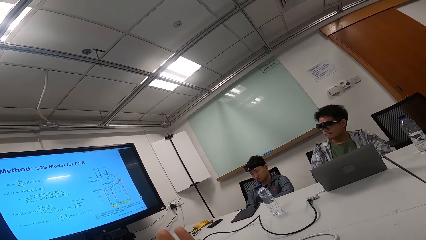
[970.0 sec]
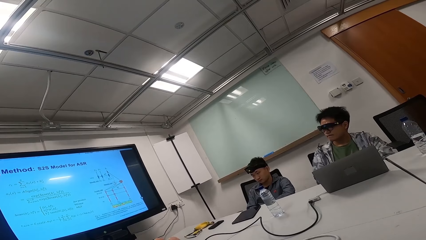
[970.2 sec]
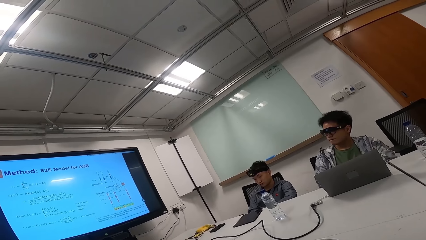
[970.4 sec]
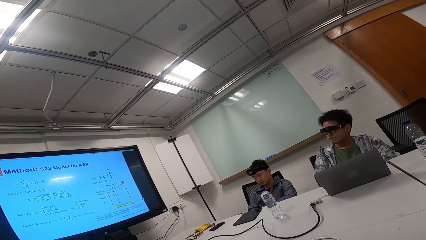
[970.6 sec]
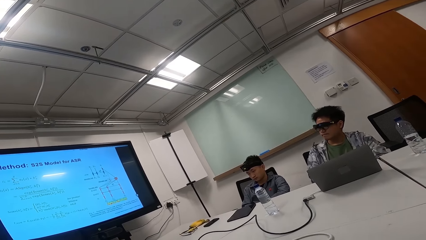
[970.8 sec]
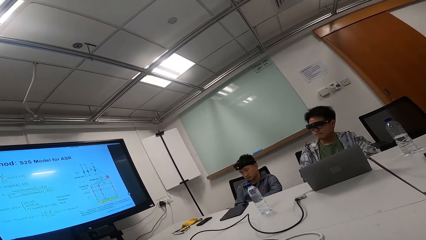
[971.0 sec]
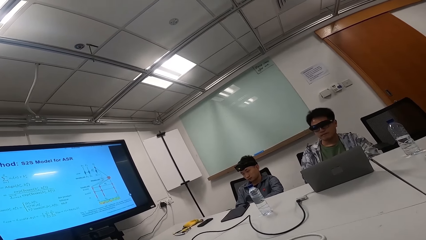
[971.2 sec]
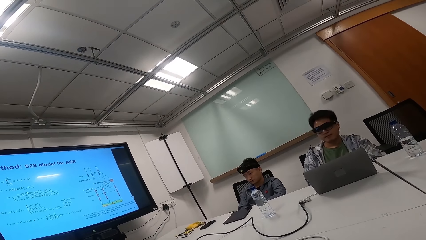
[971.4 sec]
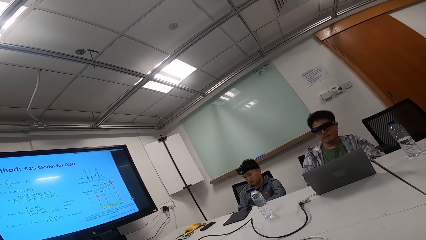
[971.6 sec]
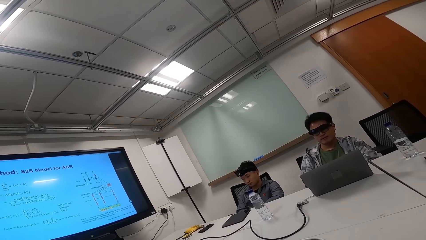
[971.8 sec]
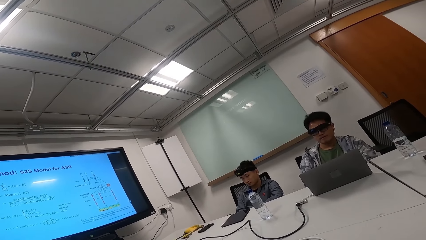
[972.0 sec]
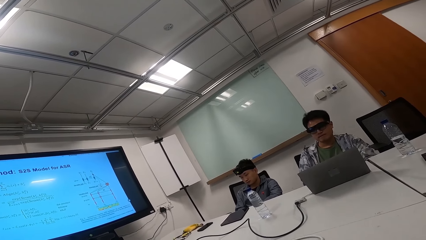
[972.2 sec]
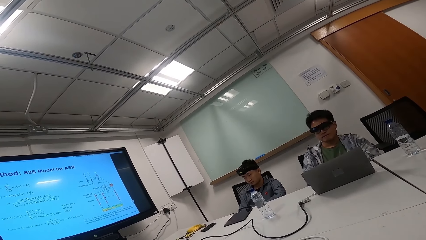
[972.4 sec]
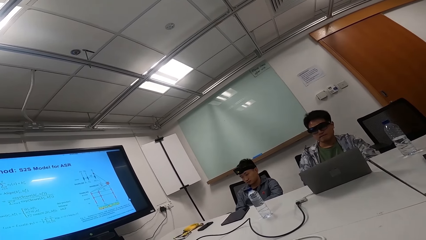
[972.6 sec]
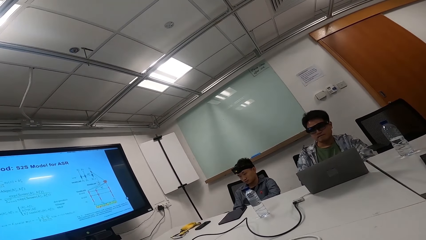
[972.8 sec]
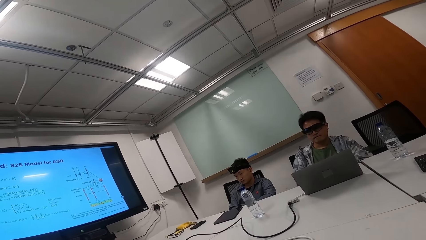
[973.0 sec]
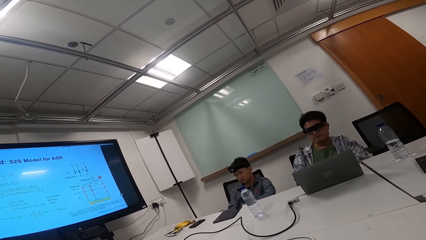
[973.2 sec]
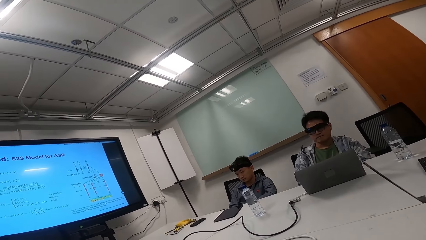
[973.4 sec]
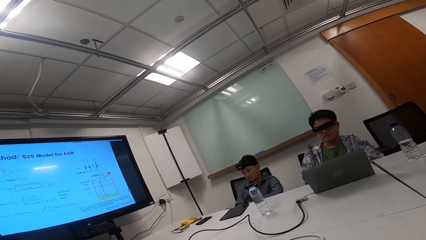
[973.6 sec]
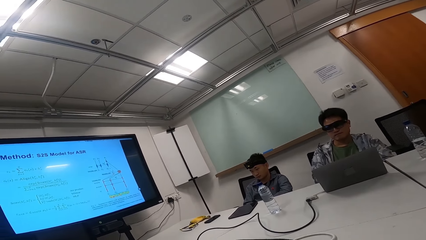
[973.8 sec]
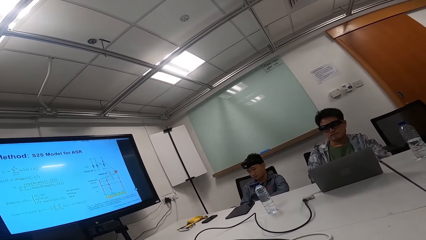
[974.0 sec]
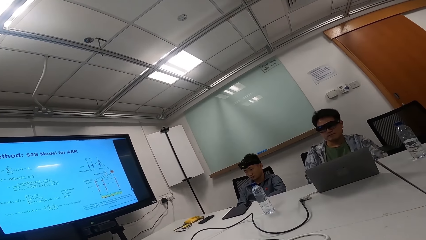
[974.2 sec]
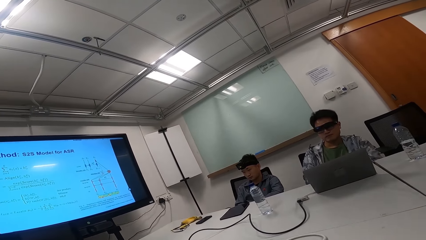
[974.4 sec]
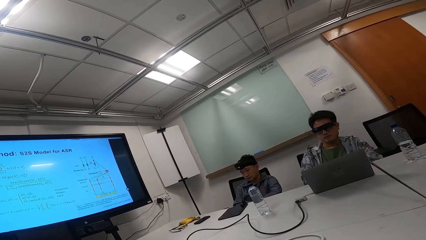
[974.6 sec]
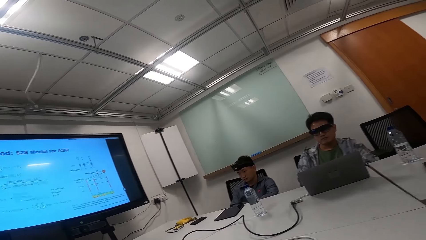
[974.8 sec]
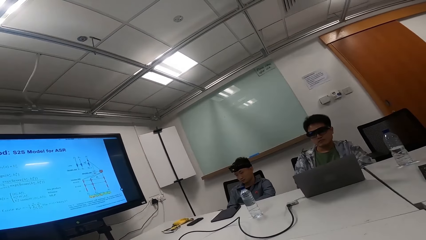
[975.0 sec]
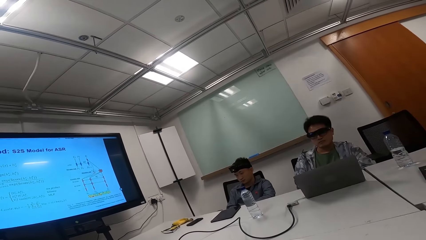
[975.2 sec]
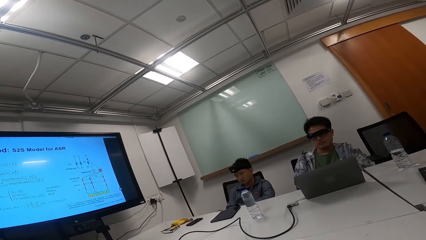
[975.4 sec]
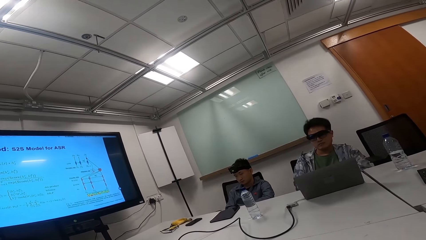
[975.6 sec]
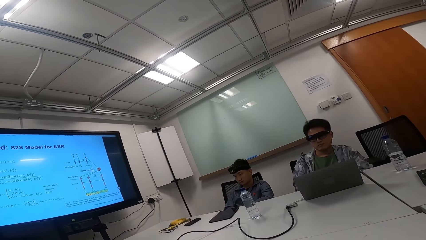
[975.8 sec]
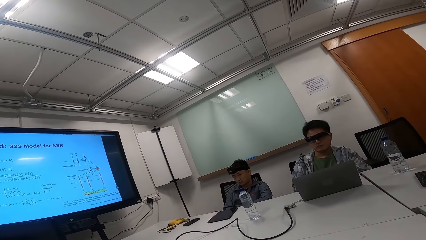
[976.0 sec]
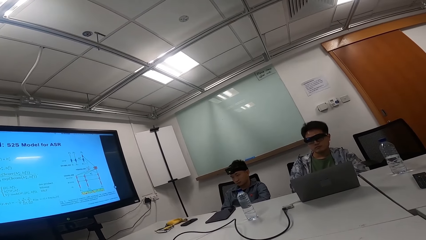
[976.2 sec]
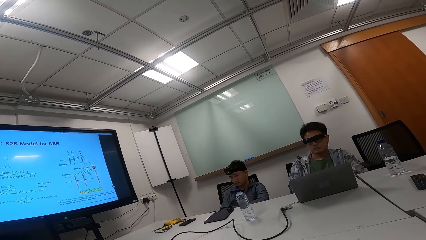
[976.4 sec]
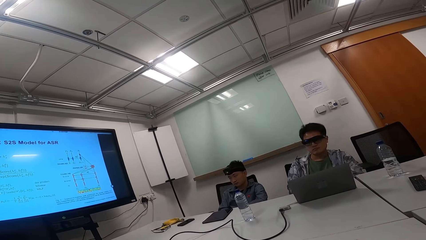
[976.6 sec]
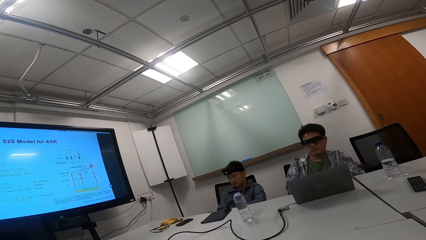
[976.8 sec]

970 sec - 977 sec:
The camera wearer talks to a person and another person.

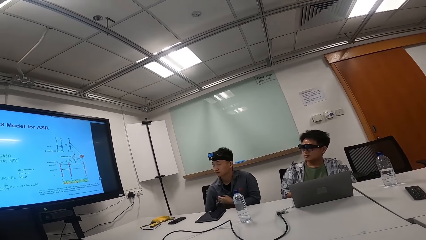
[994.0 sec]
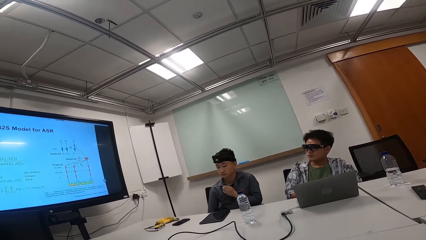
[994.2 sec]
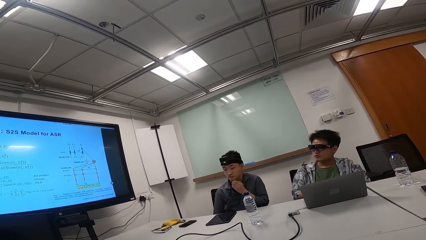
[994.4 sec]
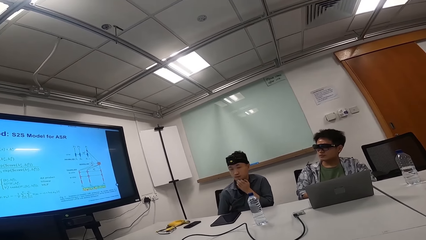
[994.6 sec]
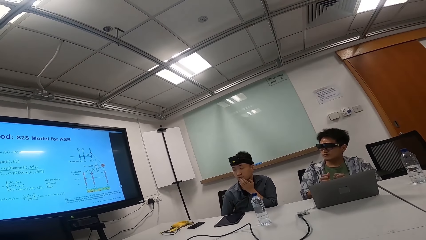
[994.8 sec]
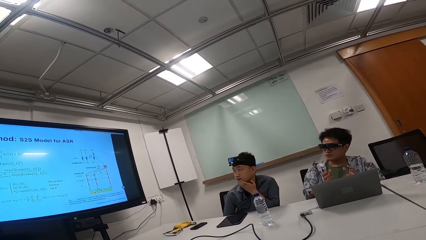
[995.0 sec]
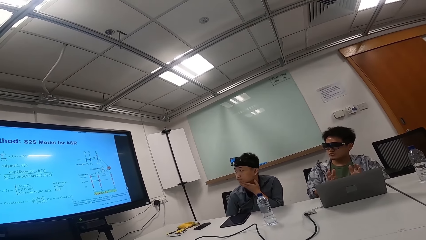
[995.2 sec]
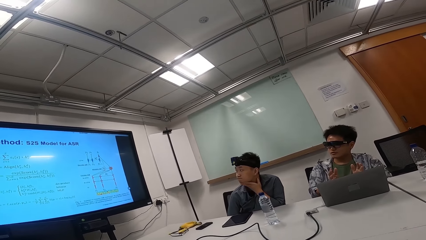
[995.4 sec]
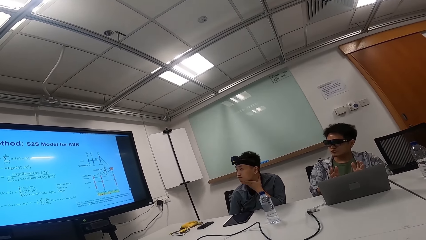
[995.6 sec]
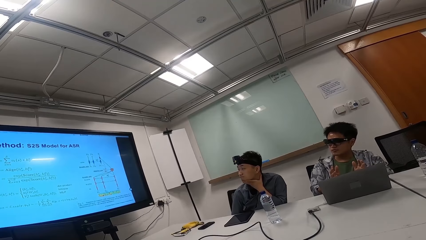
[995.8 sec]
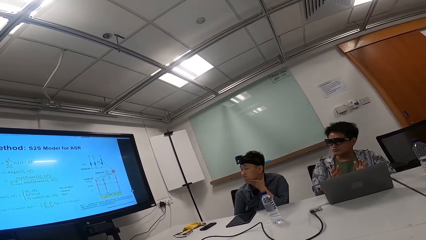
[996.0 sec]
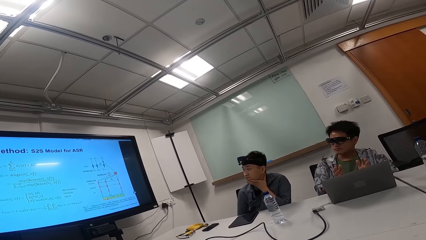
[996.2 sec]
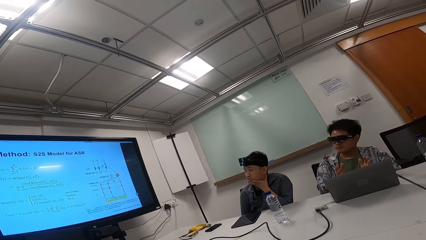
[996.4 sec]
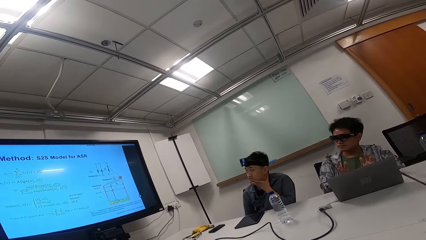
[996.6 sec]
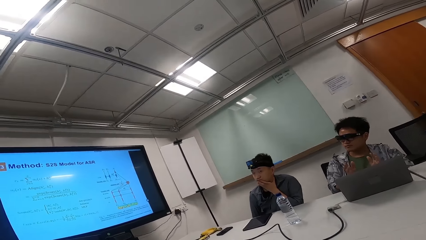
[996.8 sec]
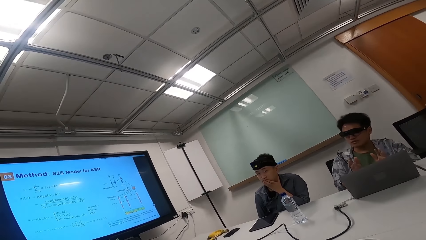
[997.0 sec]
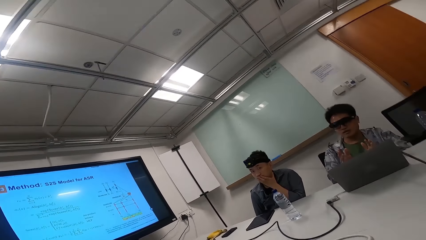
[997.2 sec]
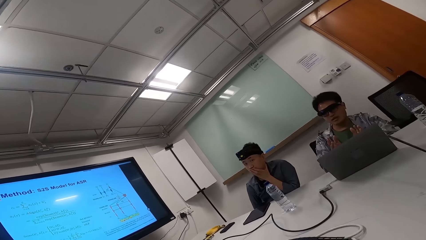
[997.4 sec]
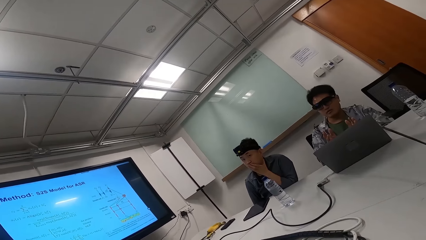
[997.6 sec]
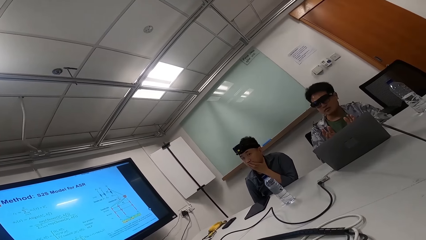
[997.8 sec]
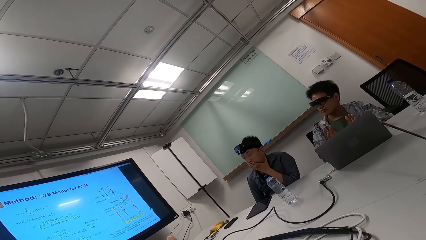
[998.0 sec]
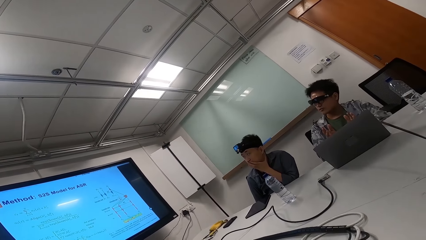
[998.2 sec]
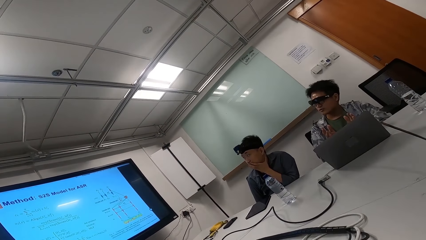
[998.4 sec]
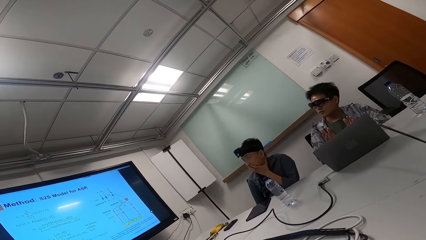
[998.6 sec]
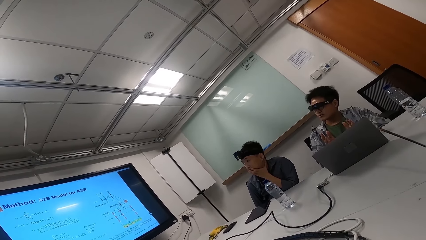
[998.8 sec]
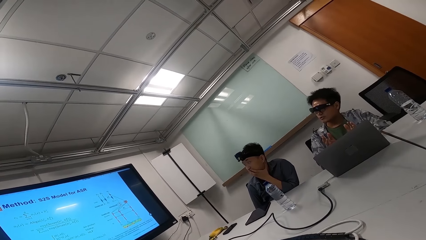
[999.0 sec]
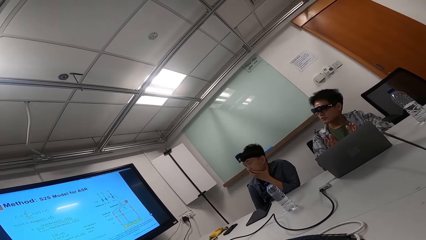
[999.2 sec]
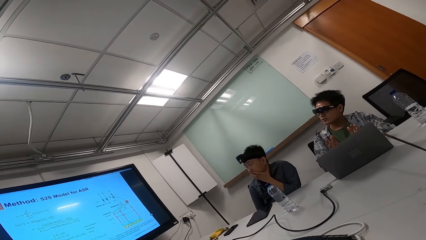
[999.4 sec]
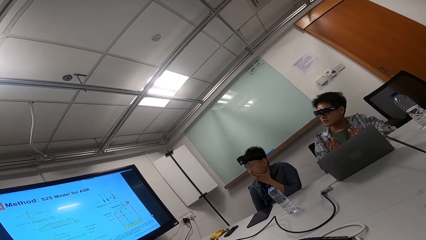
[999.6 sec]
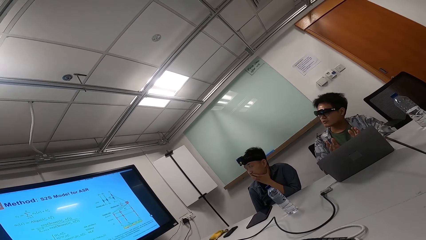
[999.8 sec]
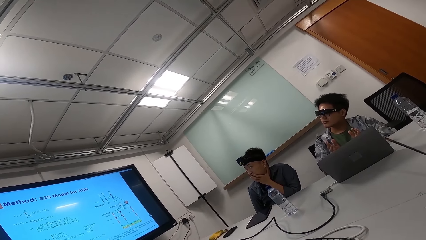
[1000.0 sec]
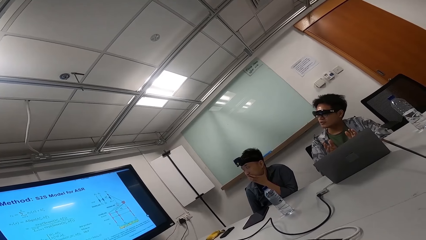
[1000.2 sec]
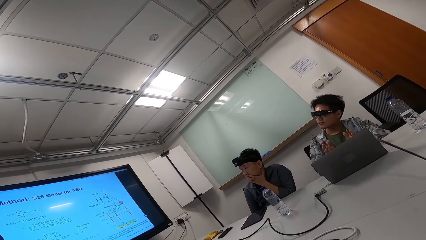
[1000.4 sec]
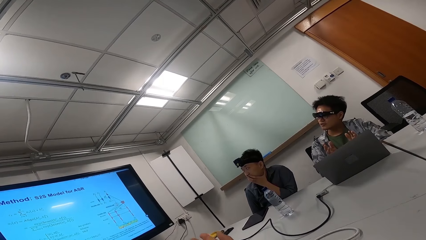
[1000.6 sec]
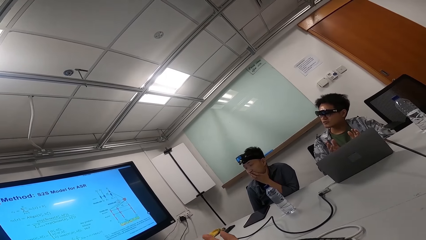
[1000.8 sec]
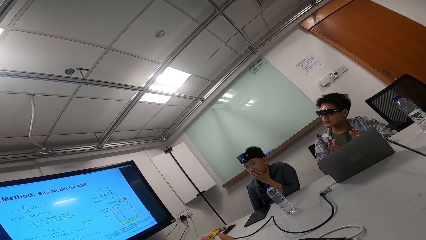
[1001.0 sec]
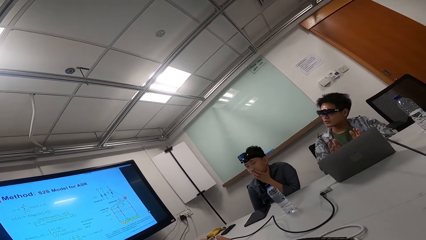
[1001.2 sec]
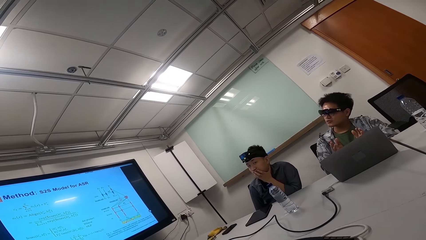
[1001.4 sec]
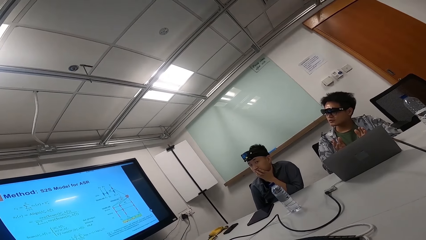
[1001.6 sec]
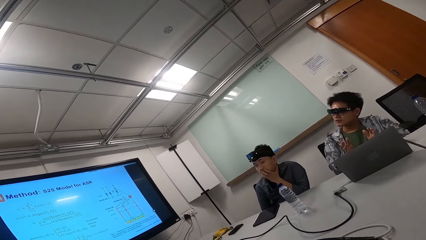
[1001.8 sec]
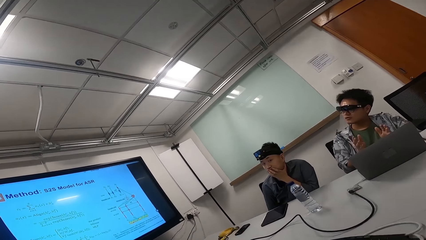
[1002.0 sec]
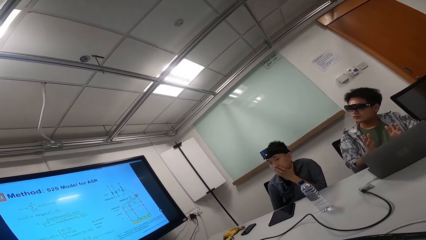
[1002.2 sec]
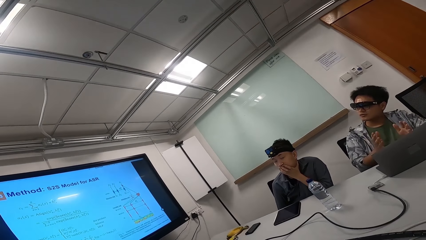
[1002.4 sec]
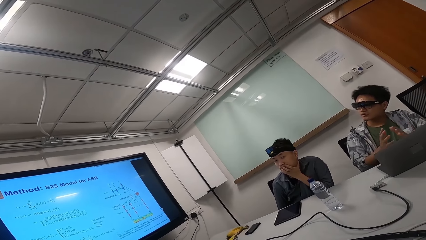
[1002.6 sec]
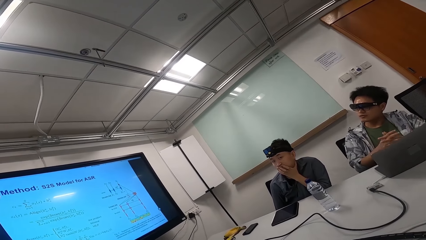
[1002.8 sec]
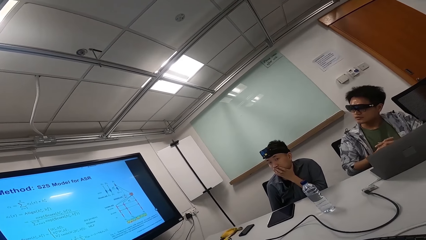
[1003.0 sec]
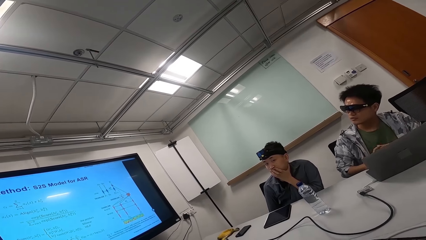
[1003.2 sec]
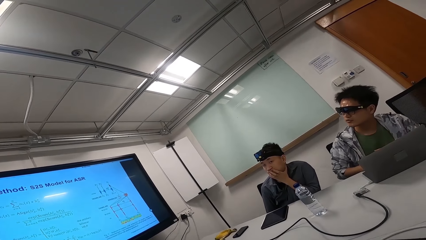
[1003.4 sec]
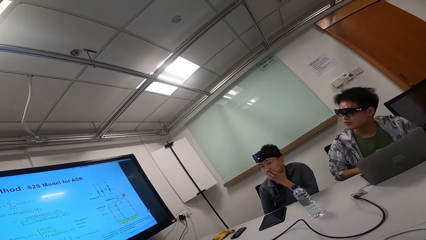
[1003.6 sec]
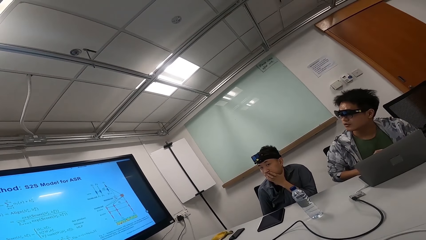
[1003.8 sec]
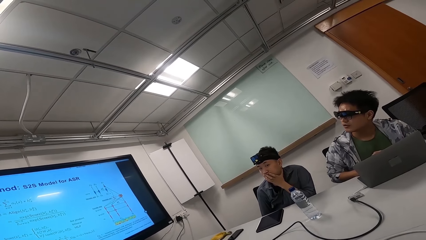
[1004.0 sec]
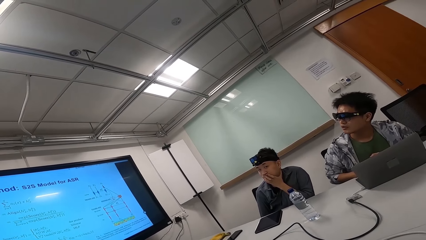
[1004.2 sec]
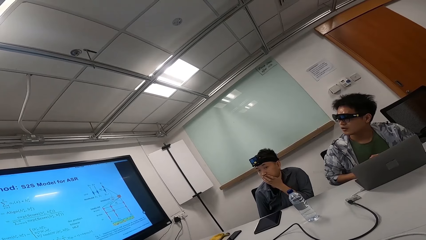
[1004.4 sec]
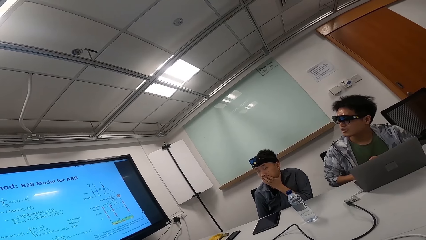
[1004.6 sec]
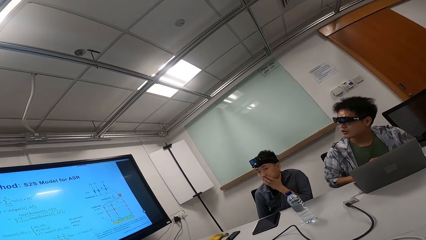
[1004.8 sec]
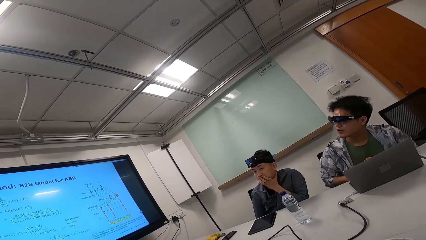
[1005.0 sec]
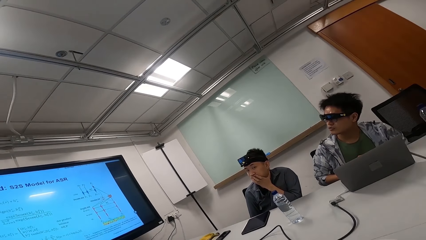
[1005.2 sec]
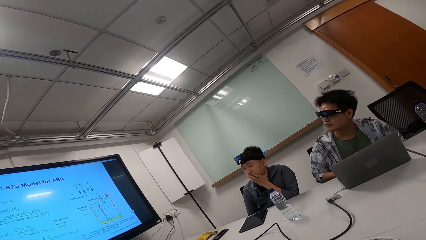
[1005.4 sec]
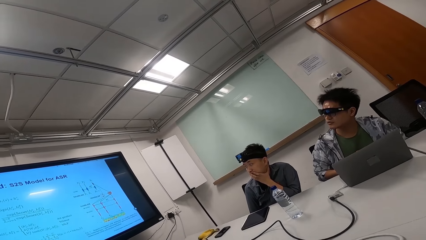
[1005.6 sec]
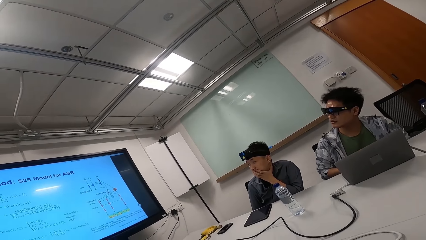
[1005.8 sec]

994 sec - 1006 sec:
A person talks while looking at the TV. The camera wearer talks to the person.
